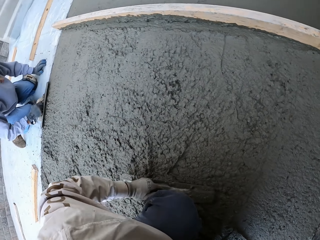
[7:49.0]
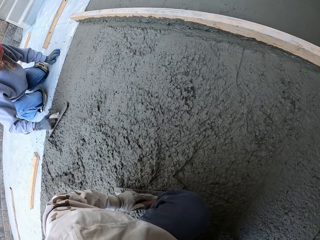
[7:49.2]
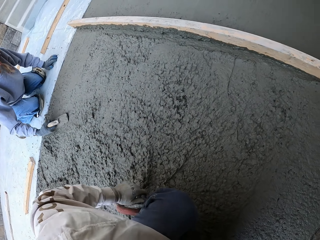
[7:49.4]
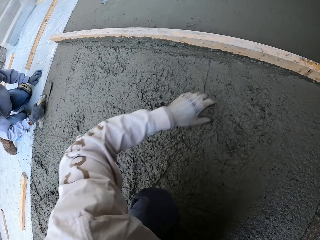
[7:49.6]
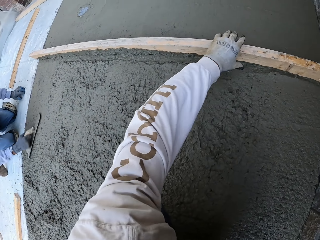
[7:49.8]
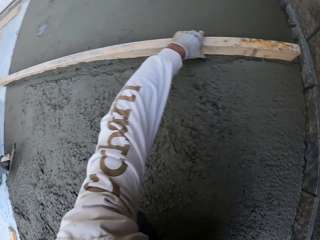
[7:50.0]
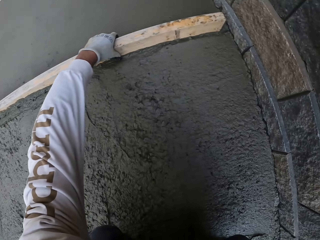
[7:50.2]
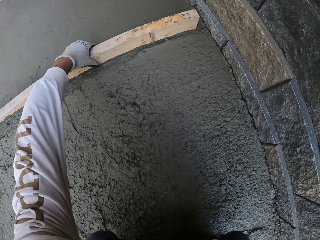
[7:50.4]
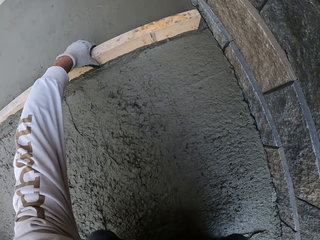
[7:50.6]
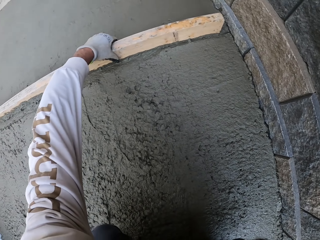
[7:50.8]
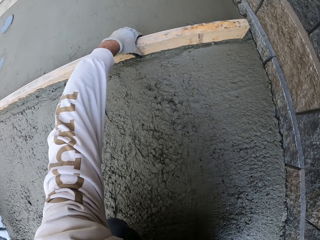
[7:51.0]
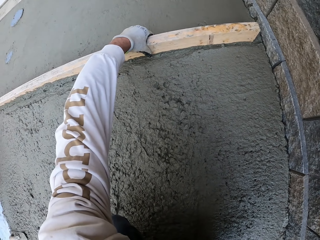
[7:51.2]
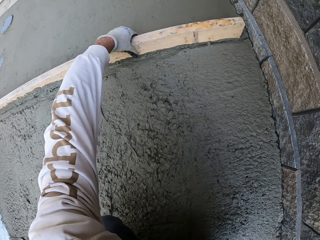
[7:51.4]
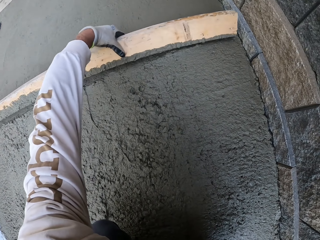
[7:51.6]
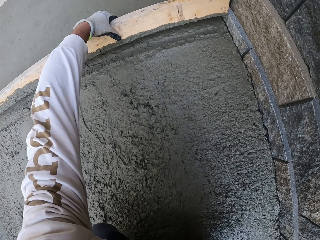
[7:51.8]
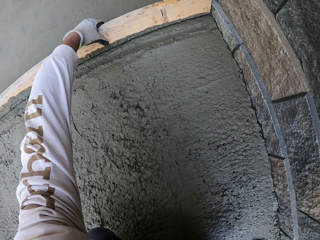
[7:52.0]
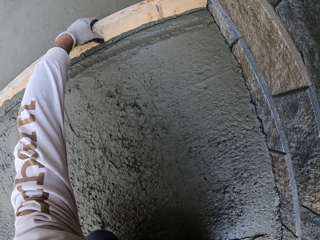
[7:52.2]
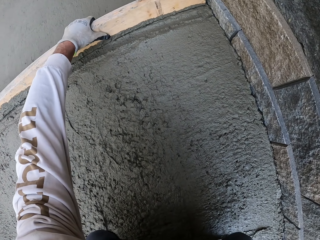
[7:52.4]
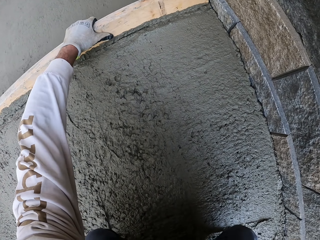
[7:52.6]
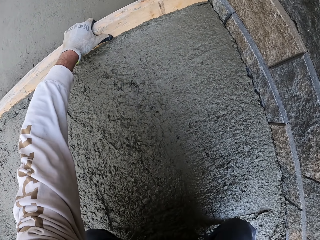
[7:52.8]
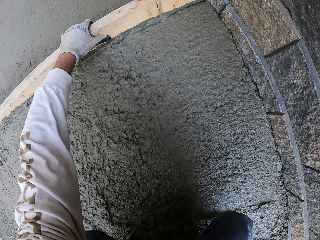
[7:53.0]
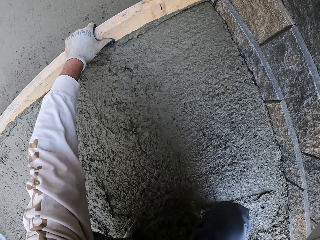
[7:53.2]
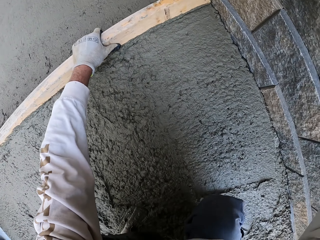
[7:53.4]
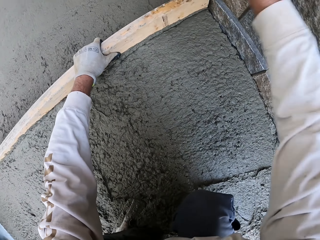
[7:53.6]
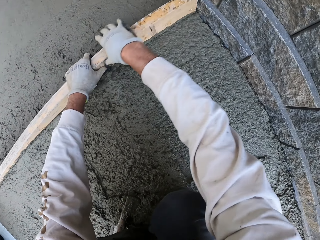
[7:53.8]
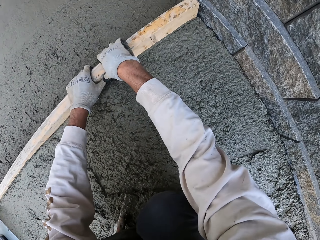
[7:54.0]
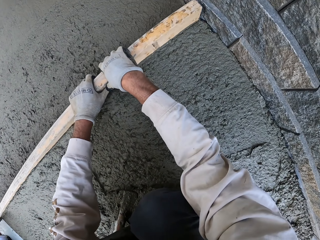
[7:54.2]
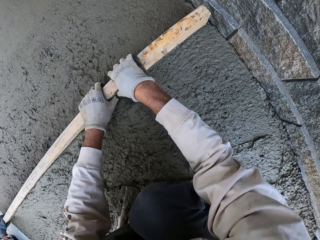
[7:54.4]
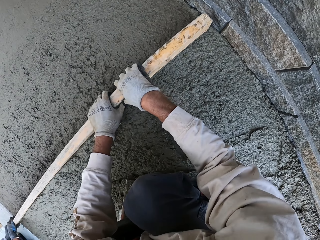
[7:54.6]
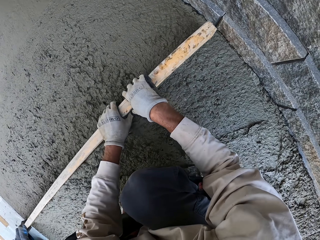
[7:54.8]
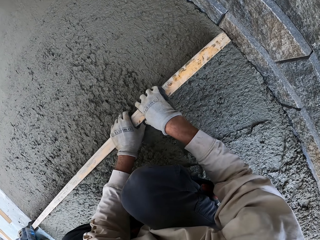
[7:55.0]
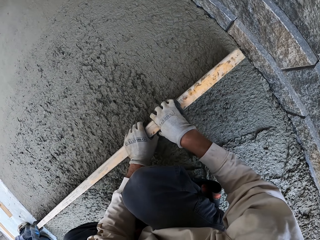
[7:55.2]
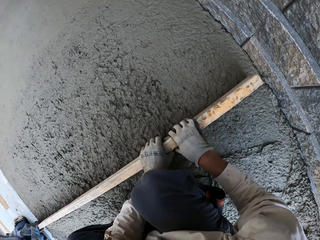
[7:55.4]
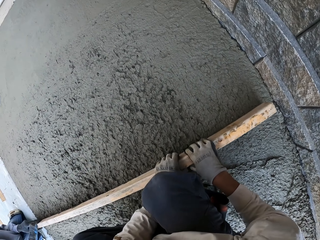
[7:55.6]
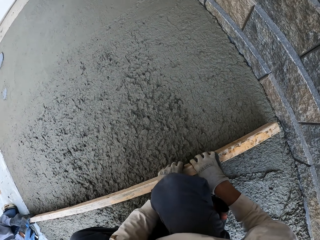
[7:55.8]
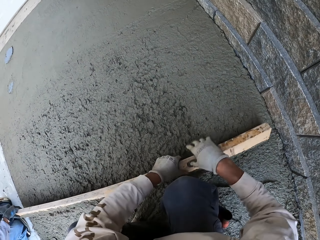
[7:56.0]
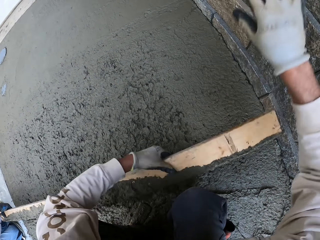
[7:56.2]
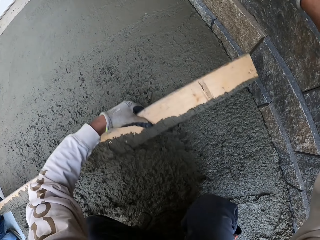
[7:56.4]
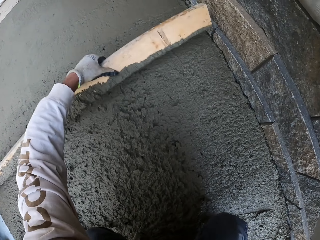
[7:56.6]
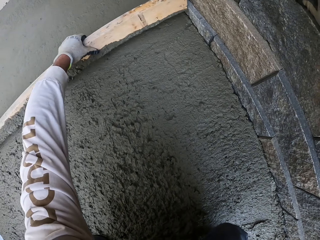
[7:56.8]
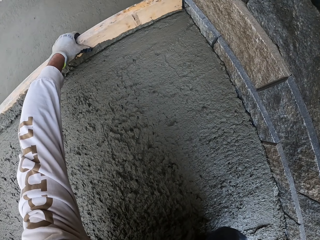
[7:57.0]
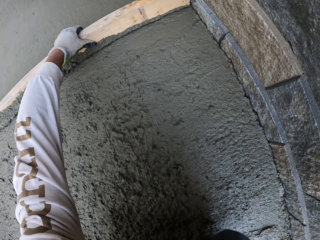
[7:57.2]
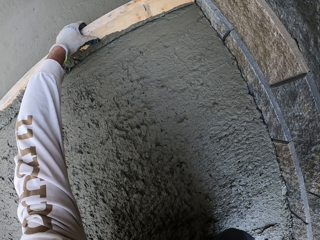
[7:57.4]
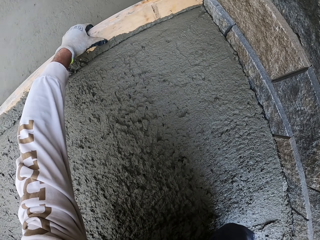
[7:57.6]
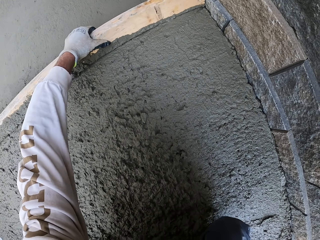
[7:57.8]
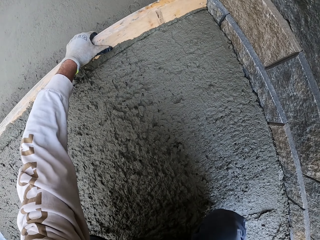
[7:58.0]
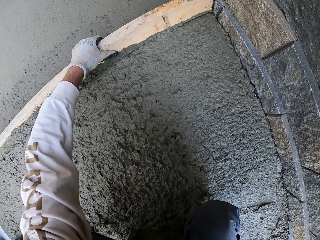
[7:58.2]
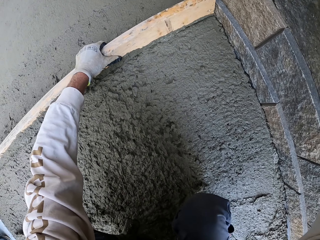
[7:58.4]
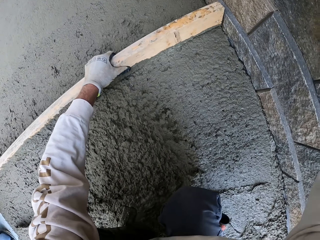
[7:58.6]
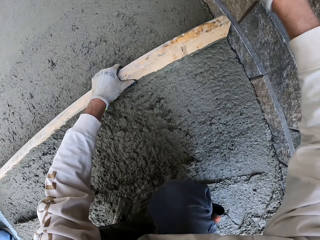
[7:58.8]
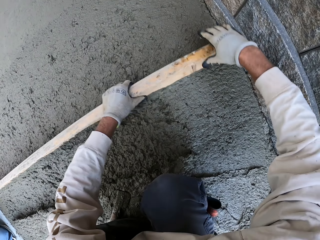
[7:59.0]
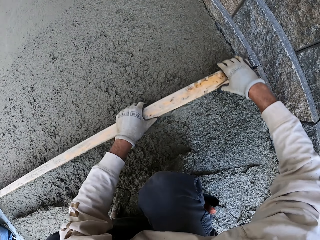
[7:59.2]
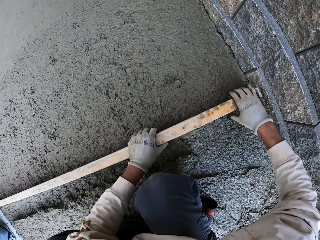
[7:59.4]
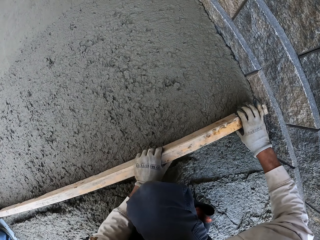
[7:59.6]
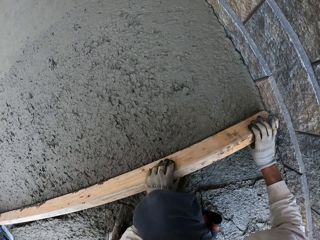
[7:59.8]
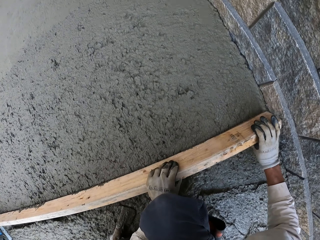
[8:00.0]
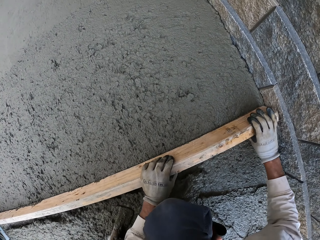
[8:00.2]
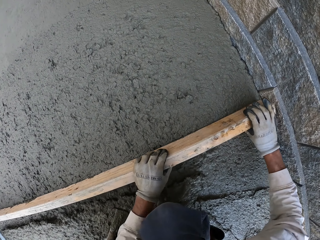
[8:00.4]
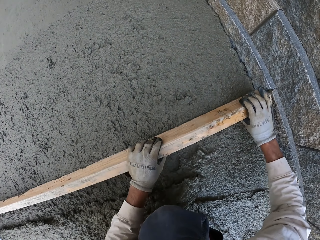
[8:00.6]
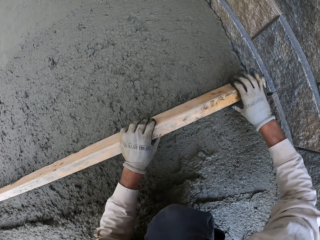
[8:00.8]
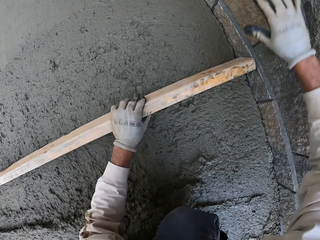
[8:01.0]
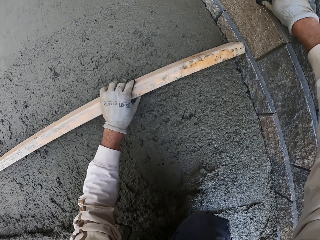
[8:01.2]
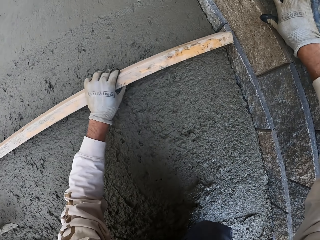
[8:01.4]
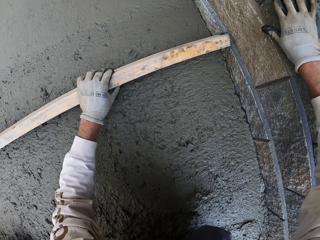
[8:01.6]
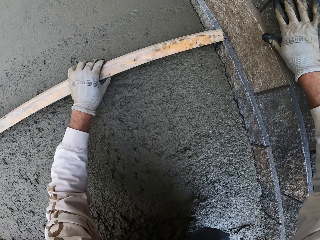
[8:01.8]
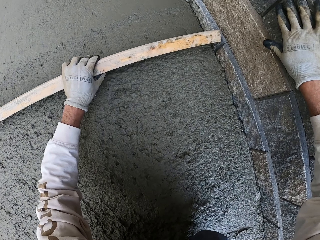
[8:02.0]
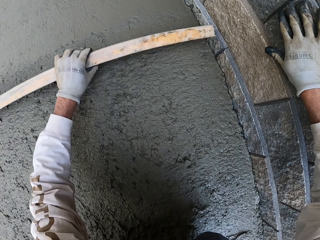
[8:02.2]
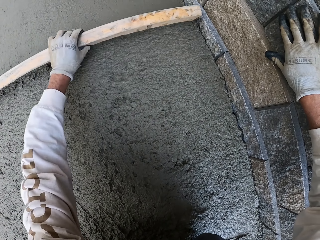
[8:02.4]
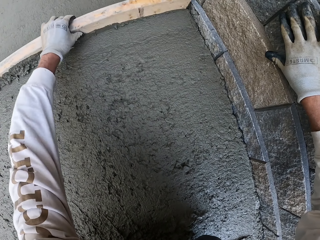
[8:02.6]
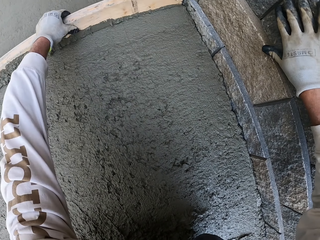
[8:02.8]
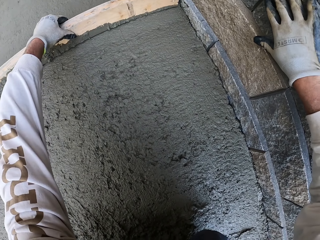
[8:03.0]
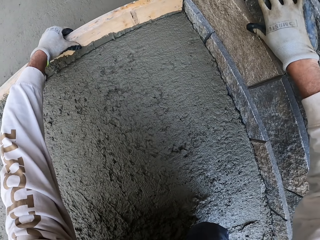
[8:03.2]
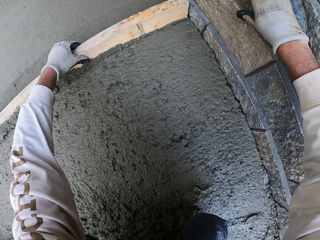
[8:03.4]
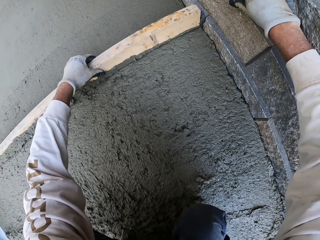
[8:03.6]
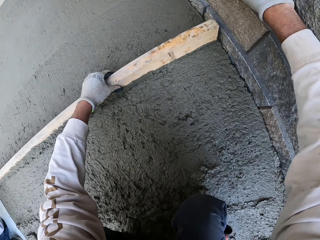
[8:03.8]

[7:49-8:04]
A man flattens the floor. The camera wearer looks around. They put the midget trowel down and hold the wood. They level the concrete with the wood. They flatten the floor and hold the wood. They flatten the floor and touch the wall. They flatten the floor and hold the wood. They flatten the floor and touch the wall.

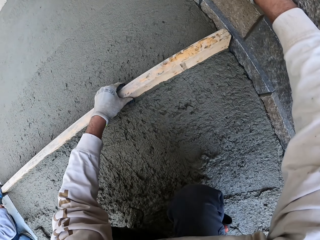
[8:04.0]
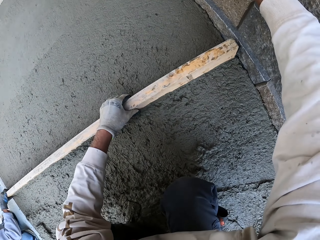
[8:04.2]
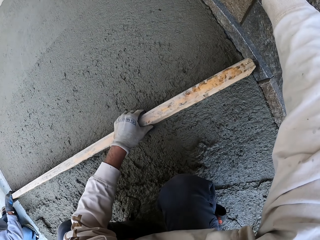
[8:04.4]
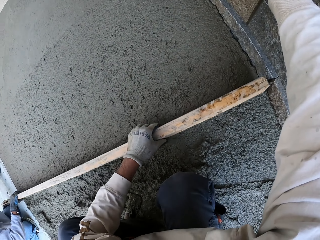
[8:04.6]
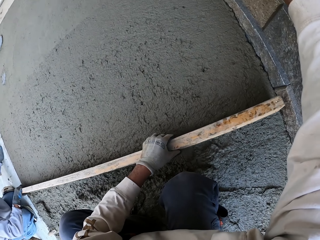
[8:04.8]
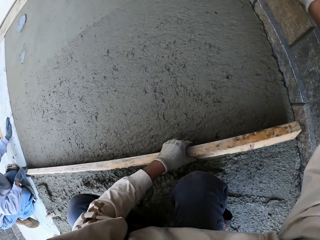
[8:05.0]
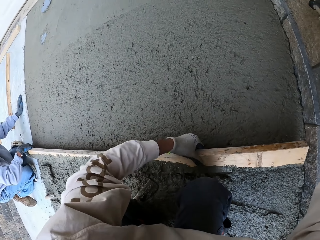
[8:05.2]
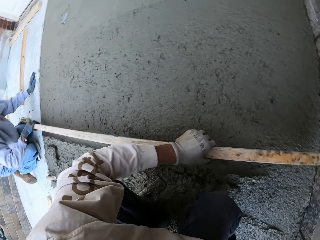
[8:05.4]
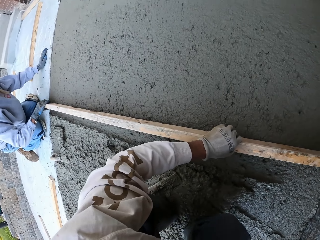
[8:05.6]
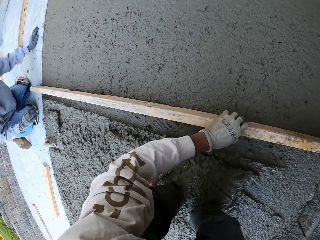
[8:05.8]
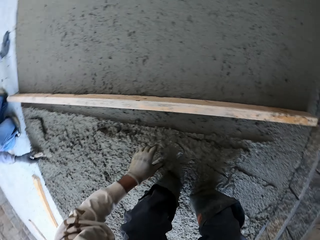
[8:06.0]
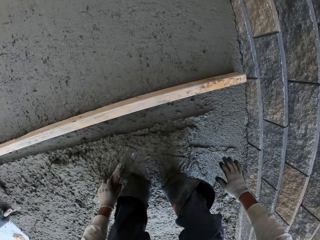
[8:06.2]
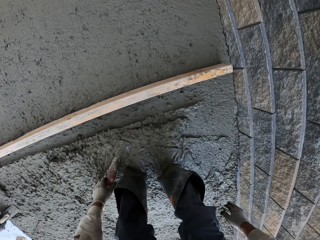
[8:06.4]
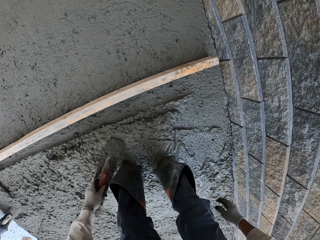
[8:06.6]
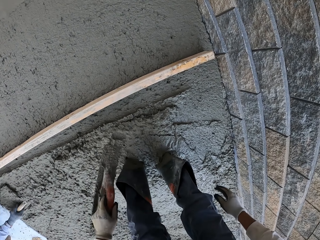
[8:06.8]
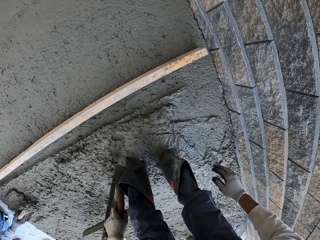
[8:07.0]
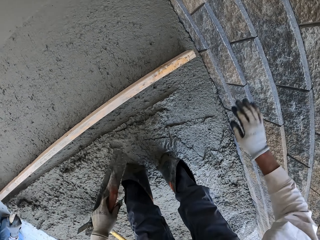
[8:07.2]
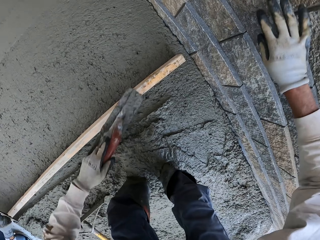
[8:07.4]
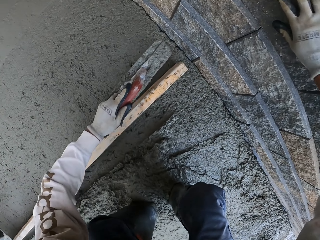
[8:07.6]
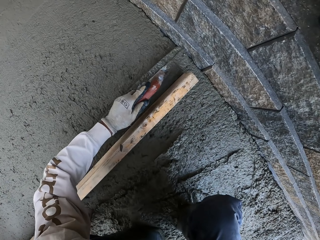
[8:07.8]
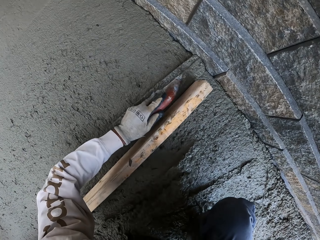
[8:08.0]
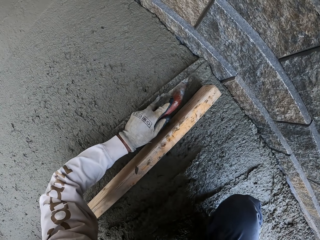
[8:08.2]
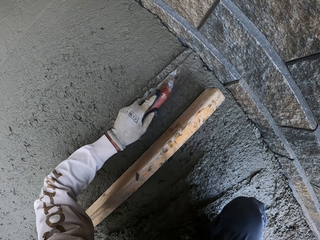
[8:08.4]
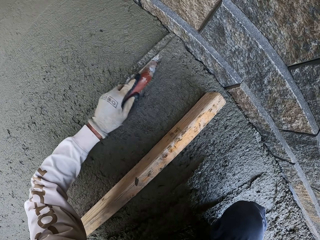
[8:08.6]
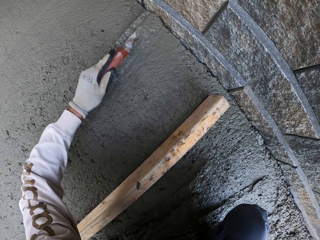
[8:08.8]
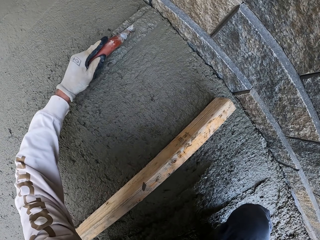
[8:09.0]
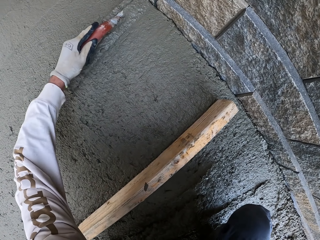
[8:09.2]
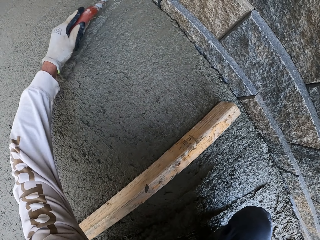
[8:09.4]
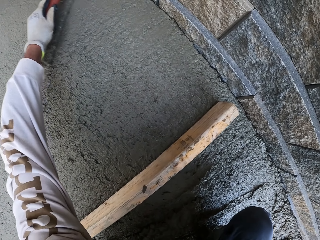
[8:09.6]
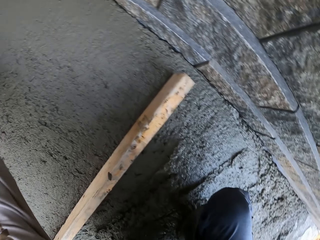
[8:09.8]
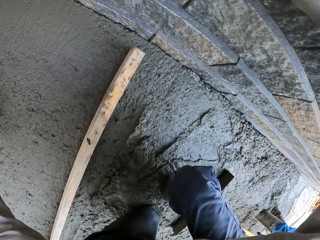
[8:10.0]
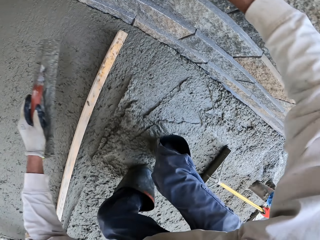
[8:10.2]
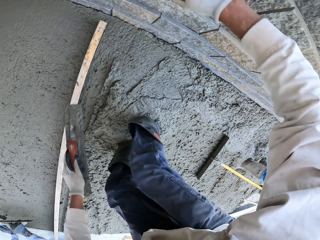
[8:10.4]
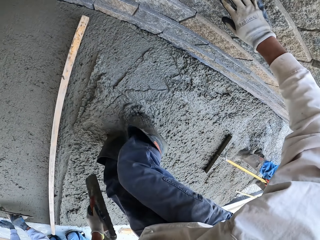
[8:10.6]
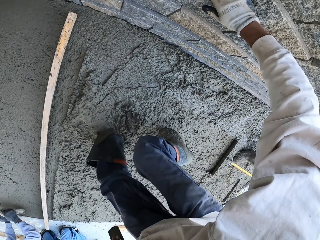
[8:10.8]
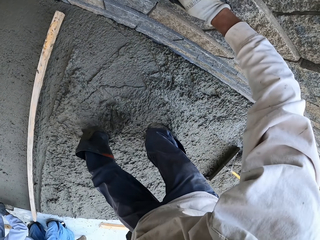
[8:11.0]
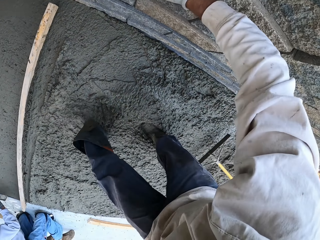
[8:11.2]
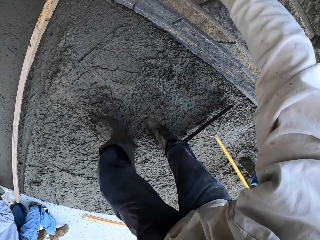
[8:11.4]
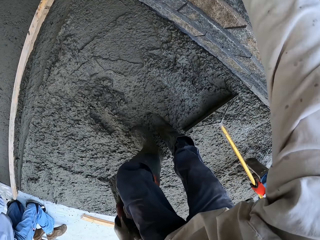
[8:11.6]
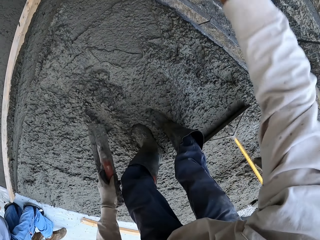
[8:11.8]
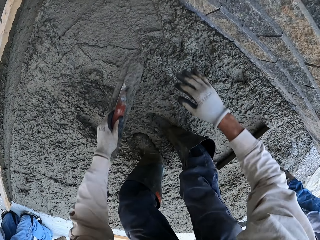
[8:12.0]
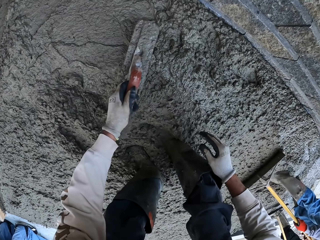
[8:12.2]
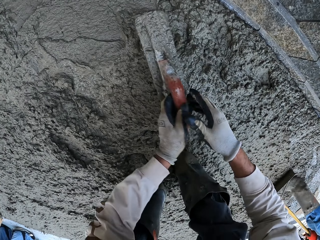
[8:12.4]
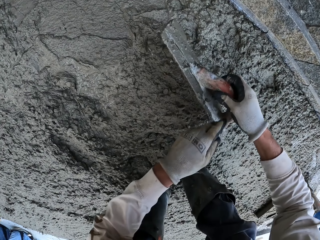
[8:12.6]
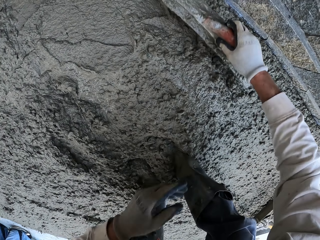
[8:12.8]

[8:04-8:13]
The camera wearer puts the wood down. A man puts the wood down. The camera wearer picks up the midget trowel. The man picks up the midget trowel. The camera wearer touches the wall. They level the concrete with the trowel. Another person flattens the floor with a magnesium bull float. The camera wearer looks around. They move backwards. The other person flattens the floor with the magnesium bull float.
